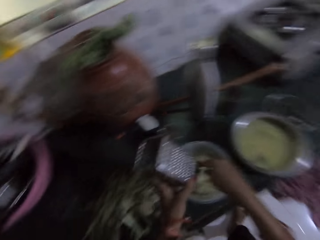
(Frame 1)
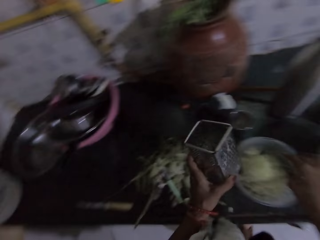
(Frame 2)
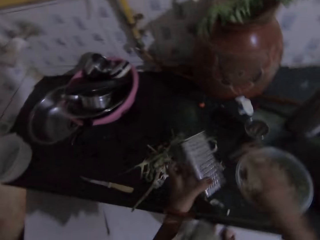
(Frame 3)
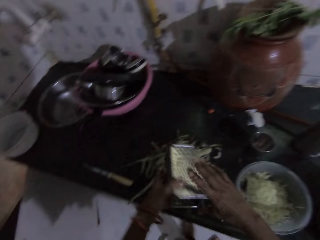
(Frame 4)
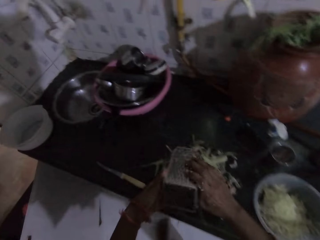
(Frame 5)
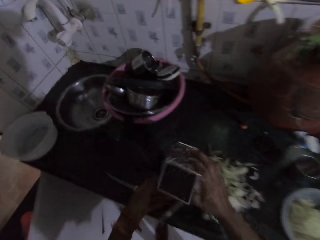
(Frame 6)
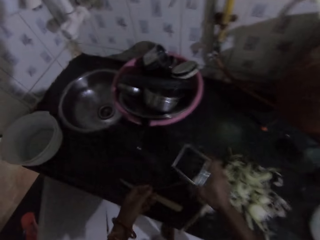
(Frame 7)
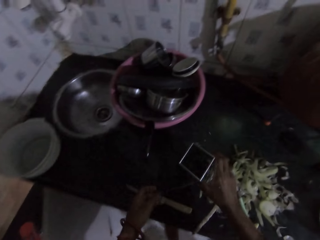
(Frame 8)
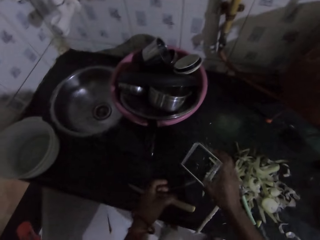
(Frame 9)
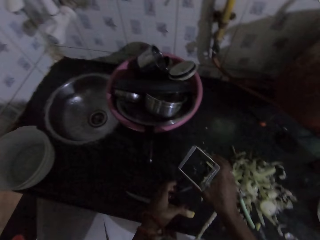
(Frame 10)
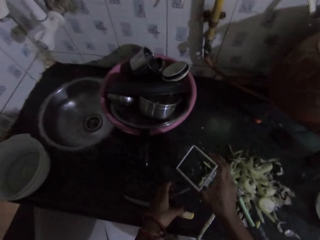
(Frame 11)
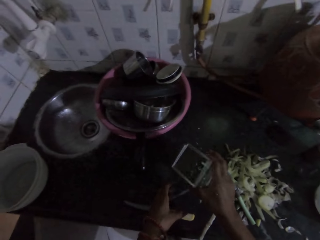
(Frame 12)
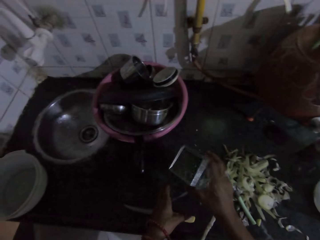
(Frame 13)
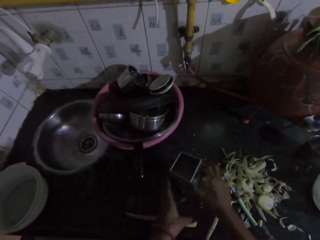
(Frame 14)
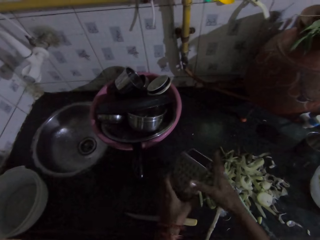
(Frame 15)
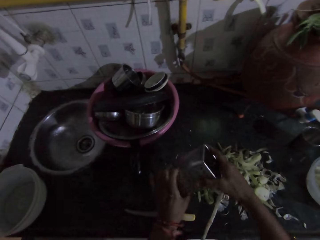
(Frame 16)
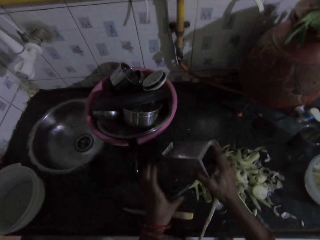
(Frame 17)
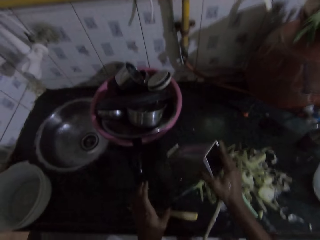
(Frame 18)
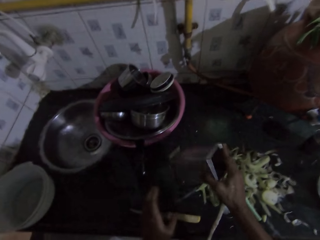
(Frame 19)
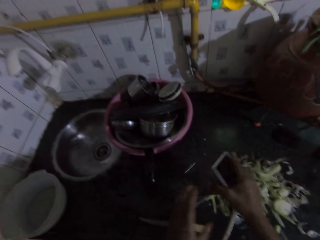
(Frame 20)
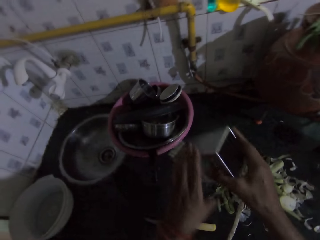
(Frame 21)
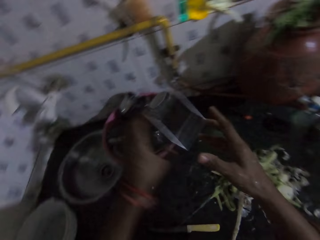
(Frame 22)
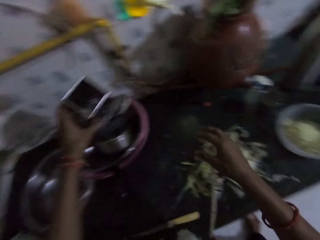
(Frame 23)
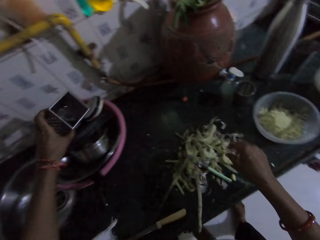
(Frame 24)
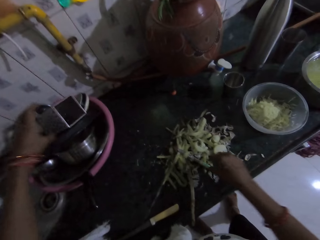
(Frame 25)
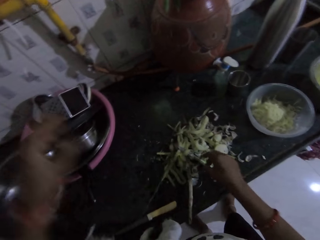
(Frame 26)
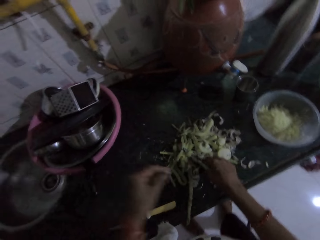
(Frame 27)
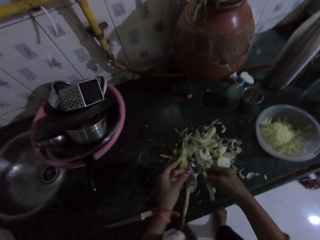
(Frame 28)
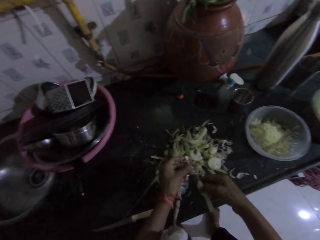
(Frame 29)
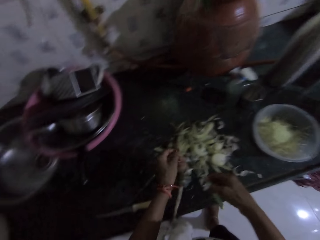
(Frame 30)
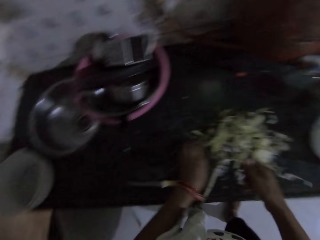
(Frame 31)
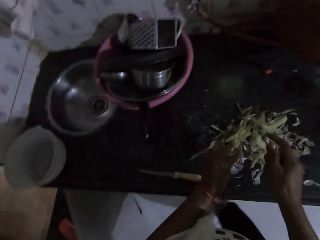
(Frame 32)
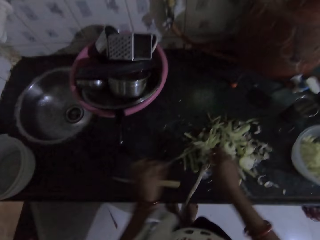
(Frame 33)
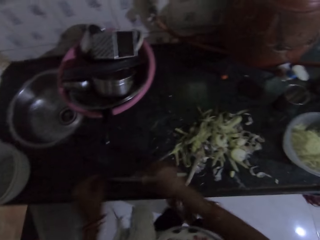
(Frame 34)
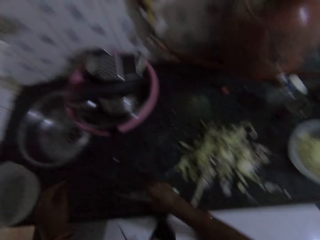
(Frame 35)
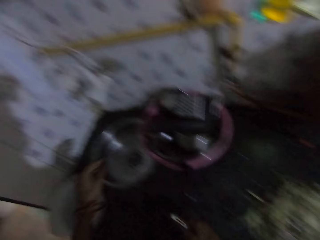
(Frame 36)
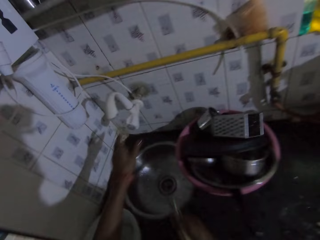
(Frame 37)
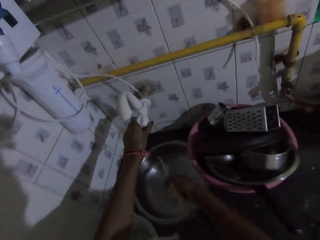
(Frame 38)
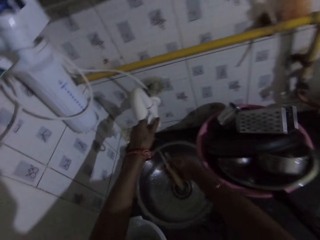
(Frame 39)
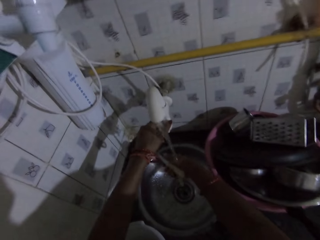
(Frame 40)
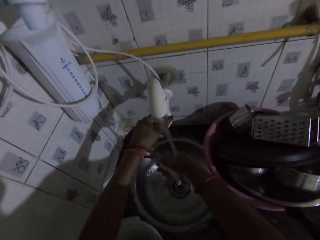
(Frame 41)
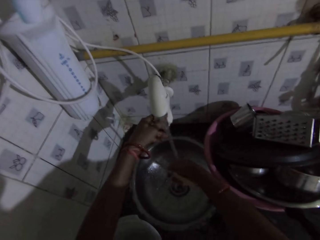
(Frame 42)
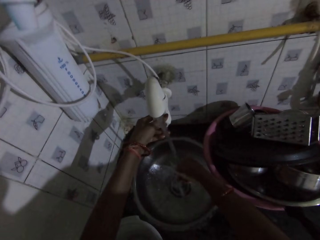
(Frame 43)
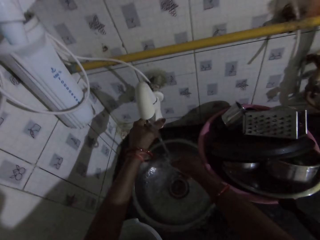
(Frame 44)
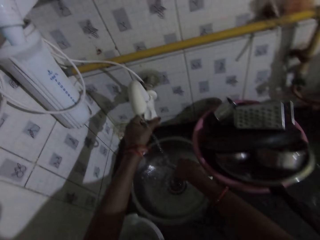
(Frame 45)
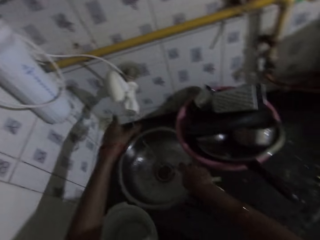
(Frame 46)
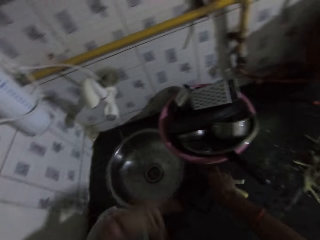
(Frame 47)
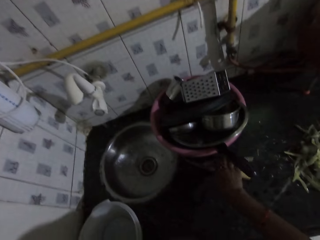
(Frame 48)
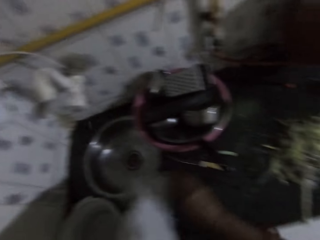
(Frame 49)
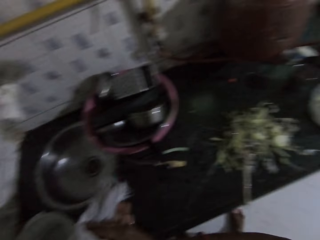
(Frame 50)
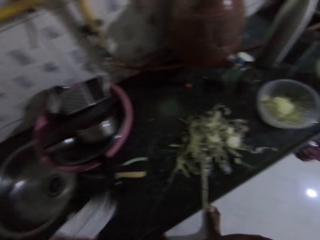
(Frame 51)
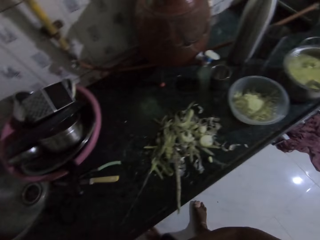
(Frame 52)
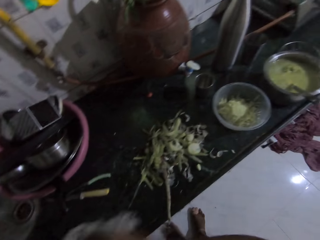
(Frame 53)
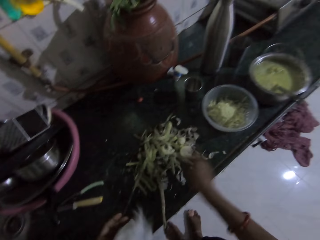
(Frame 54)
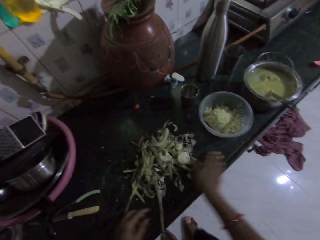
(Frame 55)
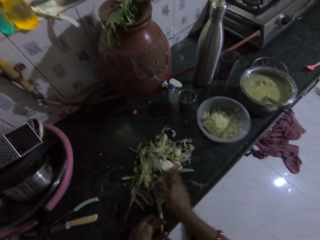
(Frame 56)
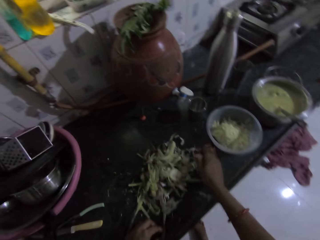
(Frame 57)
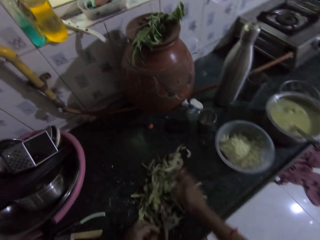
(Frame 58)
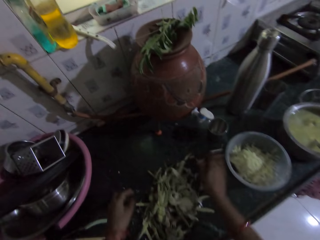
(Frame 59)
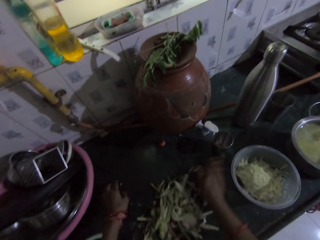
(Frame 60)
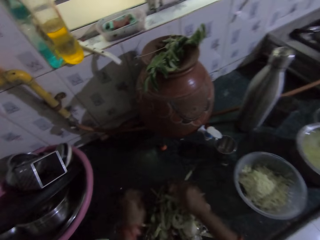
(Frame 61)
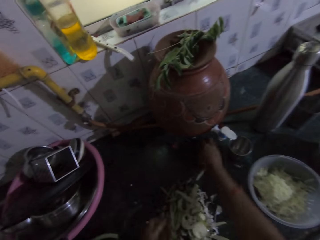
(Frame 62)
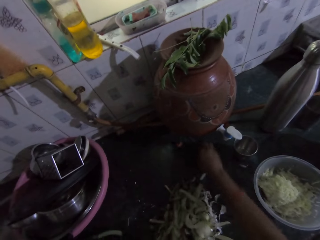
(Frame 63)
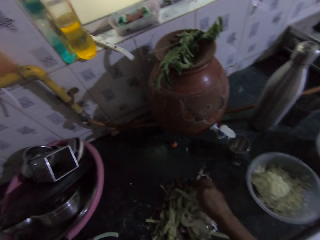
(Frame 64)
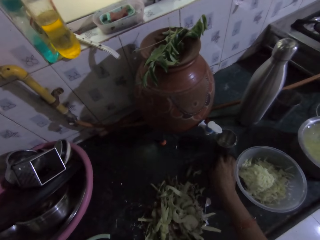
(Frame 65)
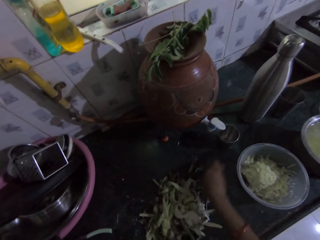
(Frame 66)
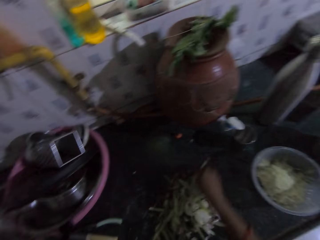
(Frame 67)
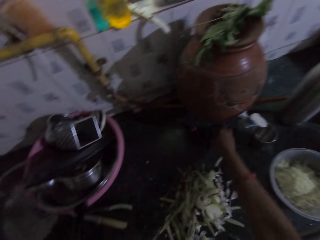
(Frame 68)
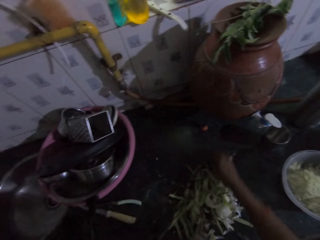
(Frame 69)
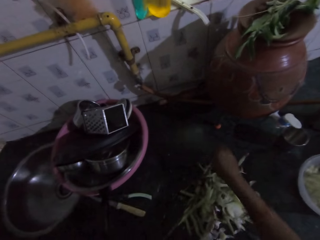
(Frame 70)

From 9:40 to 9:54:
The camera wearer transfers the grater from her left hand to her right hand. She hits the grater on a countertop with her right hand. She holds the grater with her left hand. She hits the grater on the countertop with her right hand. She transfers the grater from her right hand to her left hand. She places the grater in a bowl on the countertop with her left hand. She picks up a knife from the countertop with her right hand. She cleans the knife in her right hand with her left hand. She picks up a knife from the countertop with her right hand. She walks in the room. She opens a tap on the wall with her left hand. She rinses the knives in her right hand with water from the tap. She closes the tap on the wall with her left hand. She places the knives in her right hand on the countertop. She cleans her hands with a napkin. She holds a towel. She packs cucumber pieces from the countertop with her right hand.

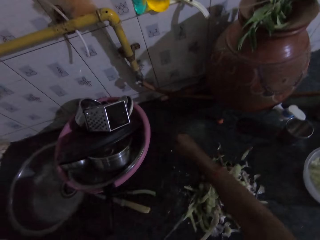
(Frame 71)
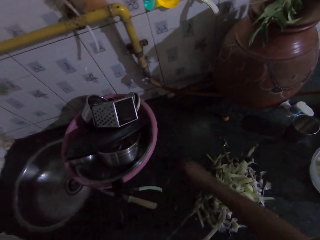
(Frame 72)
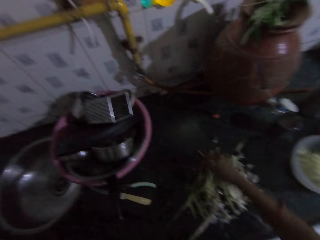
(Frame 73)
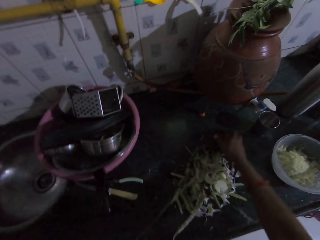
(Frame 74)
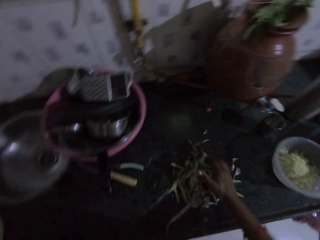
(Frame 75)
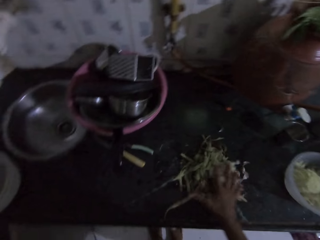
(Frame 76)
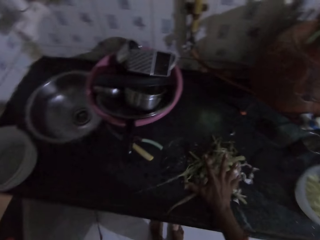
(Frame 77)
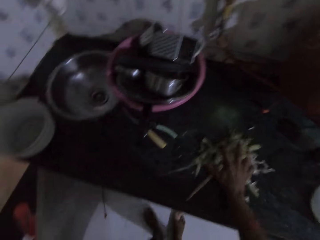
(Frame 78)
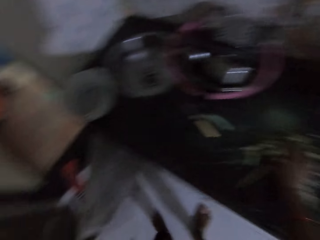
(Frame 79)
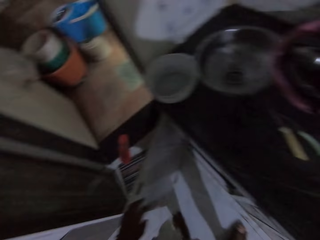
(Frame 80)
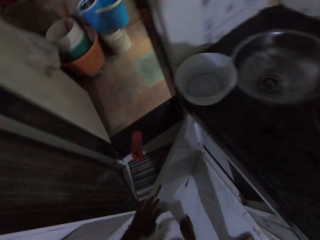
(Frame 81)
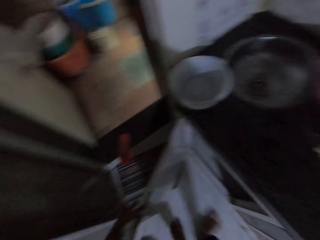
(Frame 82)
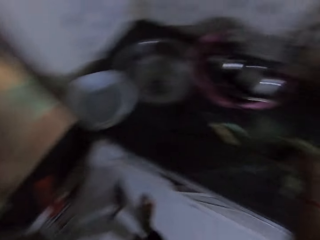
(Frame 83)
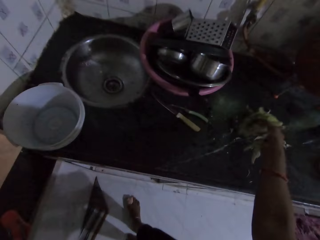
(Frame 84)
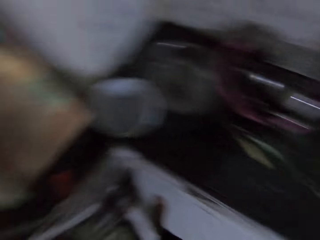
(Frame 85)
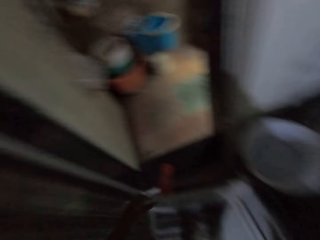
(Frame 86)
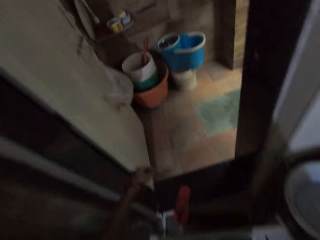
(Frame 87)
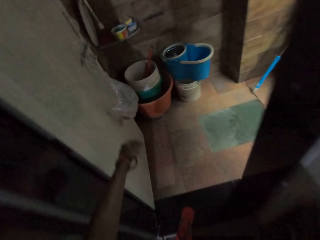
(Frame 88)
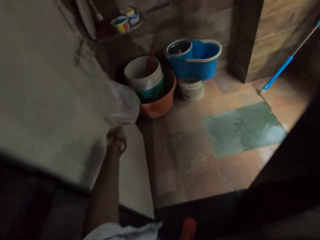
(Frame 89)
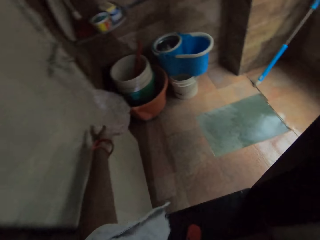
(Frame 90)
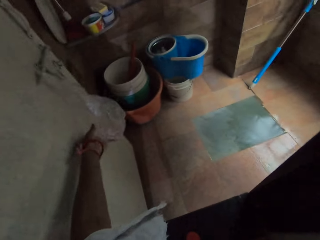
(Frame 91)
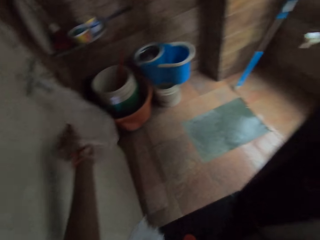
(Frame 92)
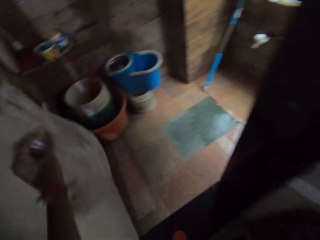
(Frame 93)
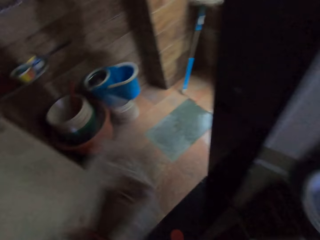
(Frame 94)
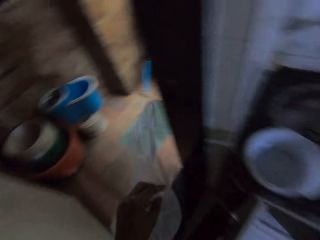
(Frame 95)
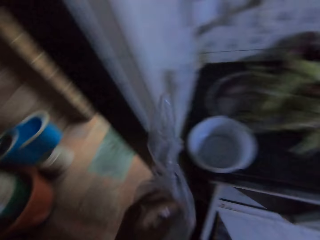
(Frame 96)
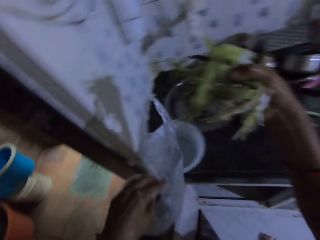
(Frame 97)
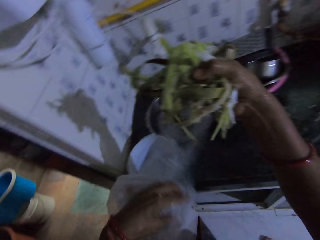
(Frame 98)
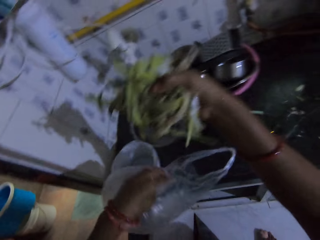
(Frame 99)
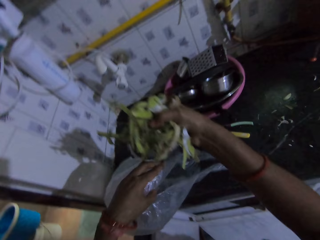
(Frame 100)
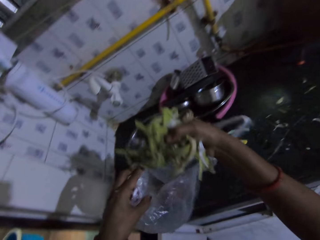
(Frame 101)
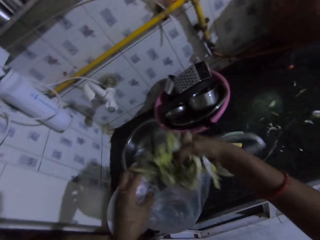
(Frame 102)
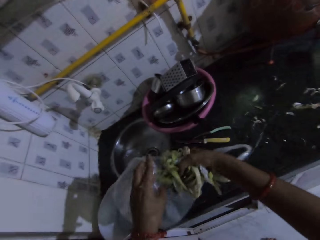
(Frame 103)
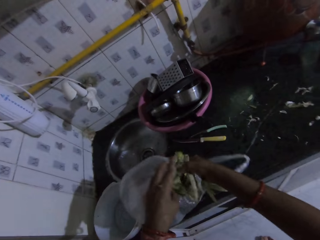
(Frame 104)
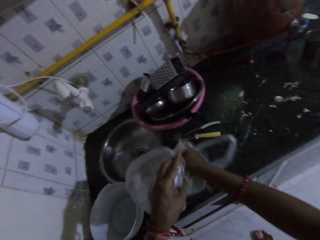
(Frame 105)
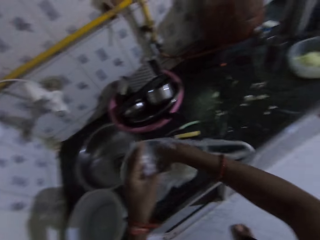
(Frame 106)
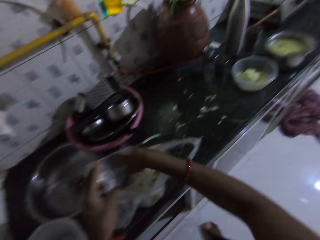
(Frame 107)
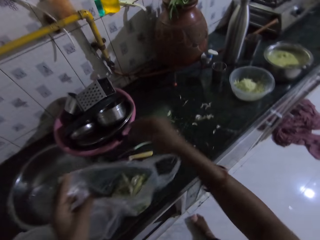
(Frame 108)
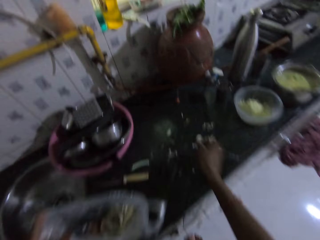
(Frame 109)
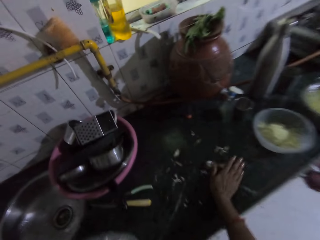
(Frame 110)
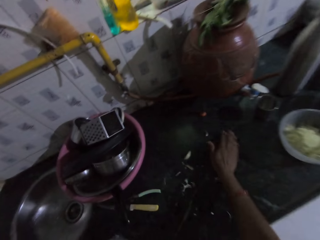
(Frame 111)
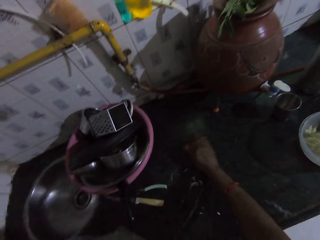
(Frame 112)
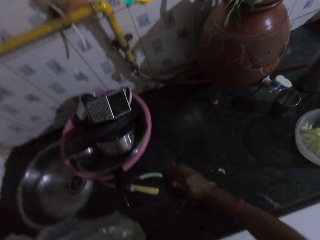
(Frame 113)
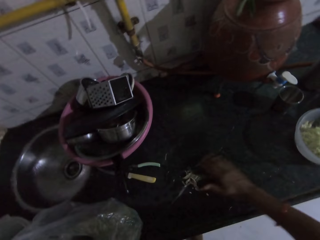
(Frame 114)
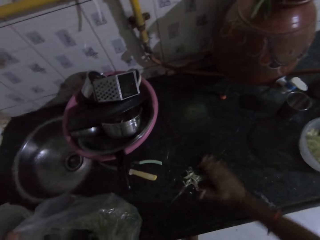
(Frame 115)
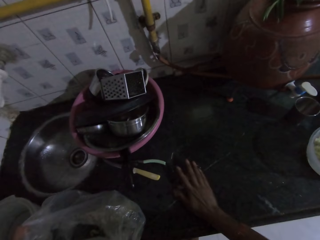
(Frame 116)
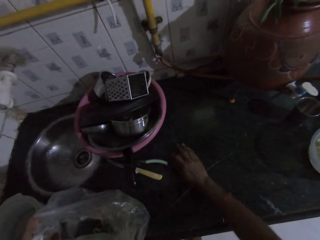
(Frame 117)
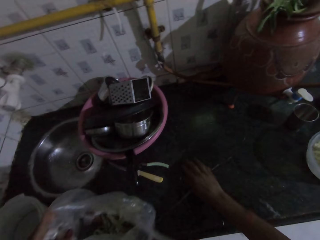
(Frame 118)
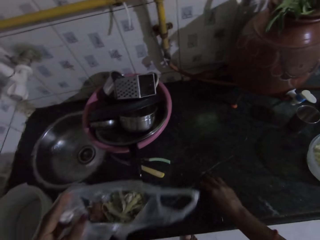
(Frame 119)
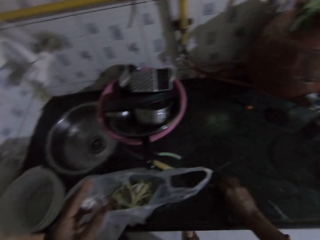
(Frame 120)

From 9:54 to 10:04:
The camera wearer walks in the room. She carries a plastic bag from a rack on the wall with her left hand. She places the cucumber pieces in the plastic bag with her right hand. She packs cucumber pieces from the countertop into the plastic bag with her right hand.
